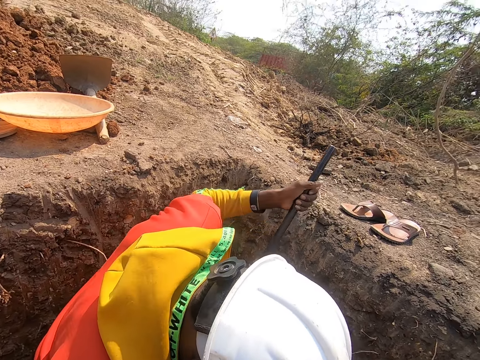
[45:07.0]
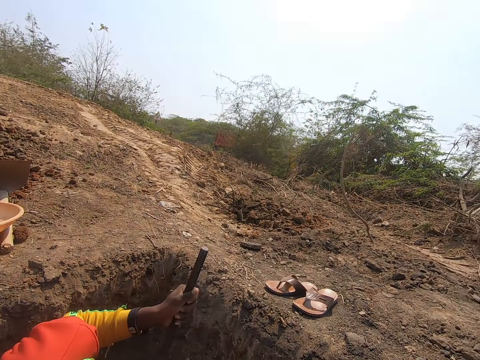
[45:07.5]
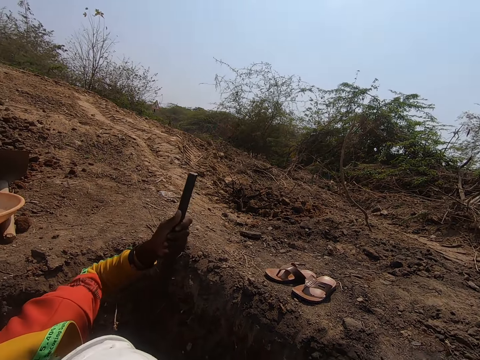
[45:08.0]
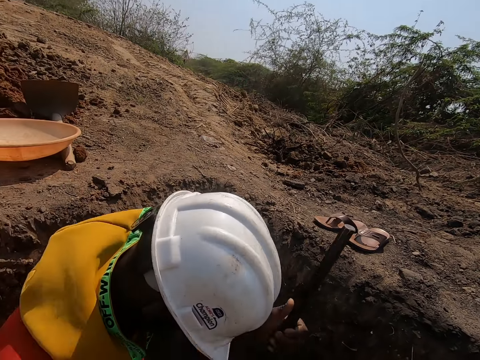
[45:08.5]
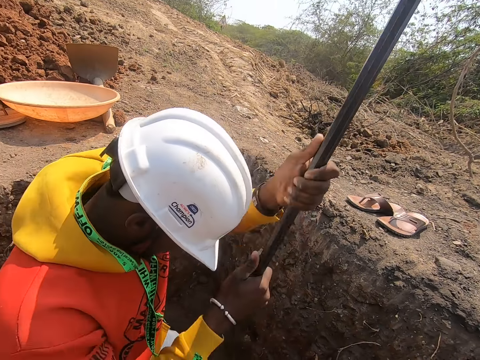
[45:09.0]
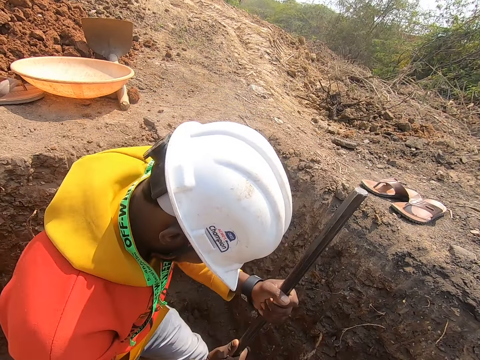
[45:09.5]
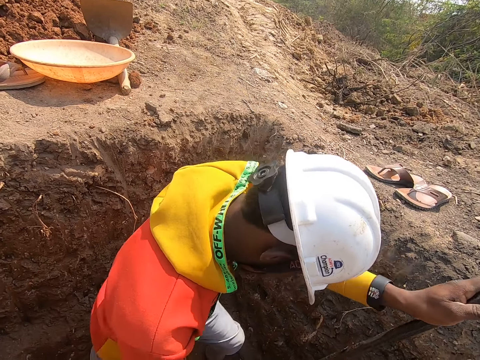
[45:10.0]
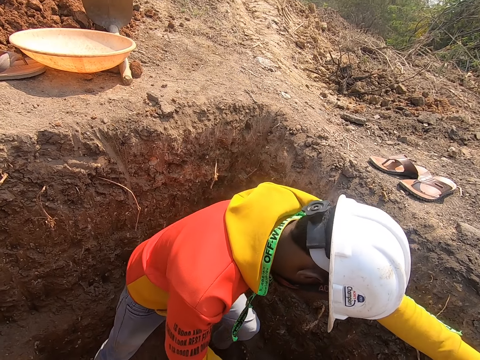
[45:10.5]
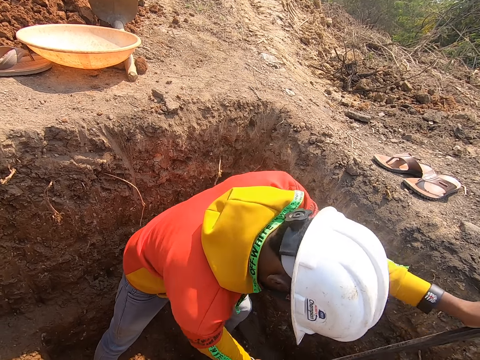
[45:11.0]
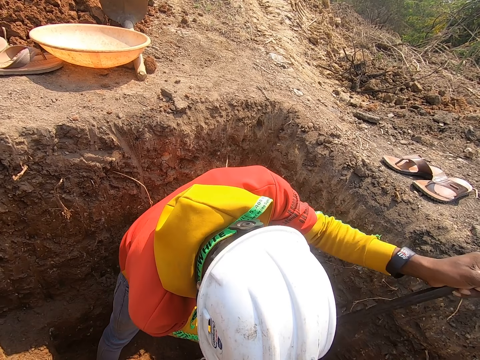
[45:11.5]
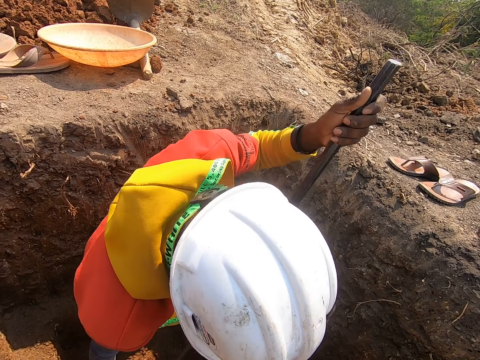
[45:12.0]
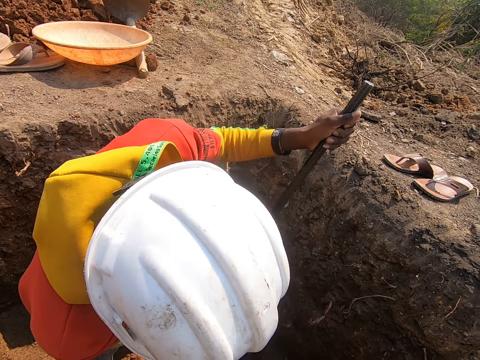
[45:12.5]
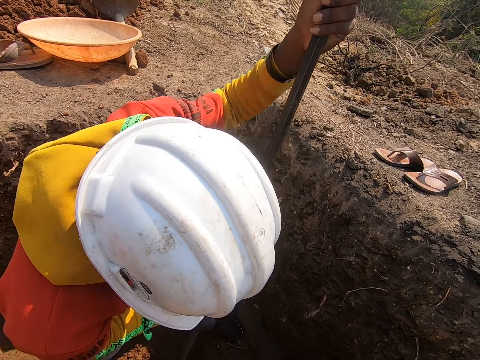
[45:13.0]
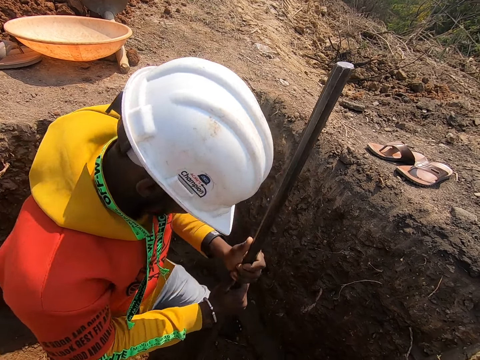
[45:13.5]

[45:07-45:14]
The camera wearer looks around.

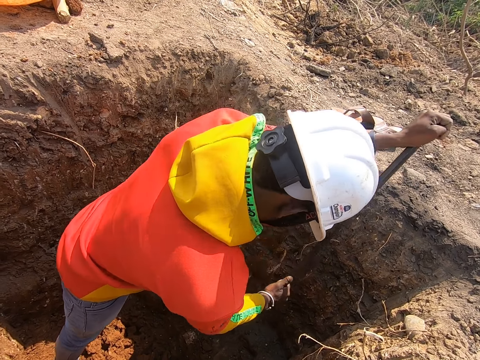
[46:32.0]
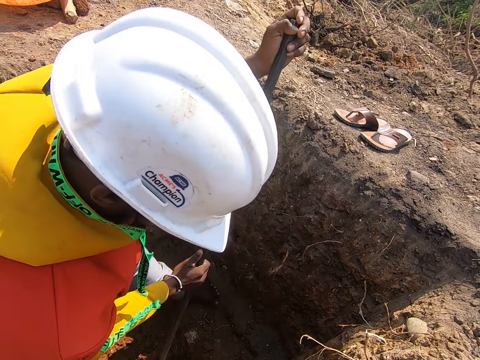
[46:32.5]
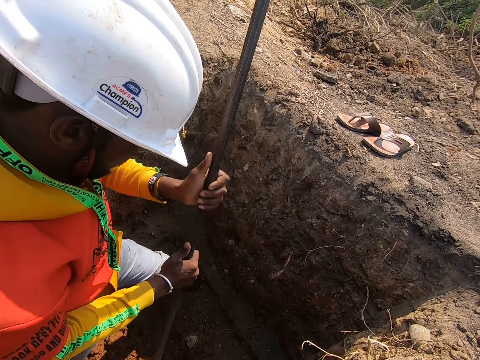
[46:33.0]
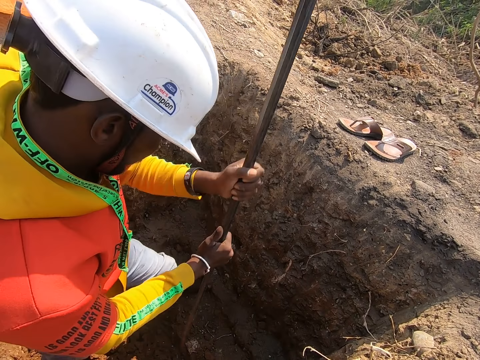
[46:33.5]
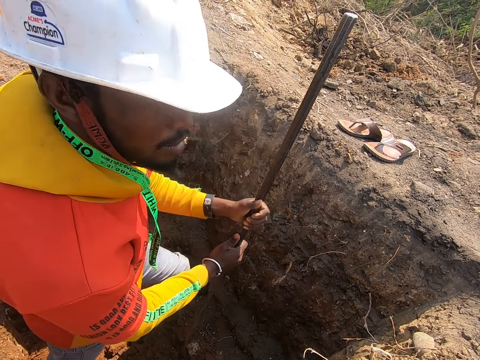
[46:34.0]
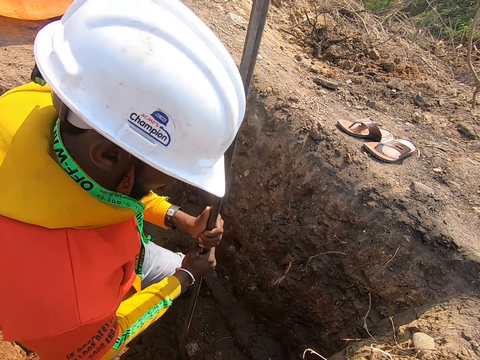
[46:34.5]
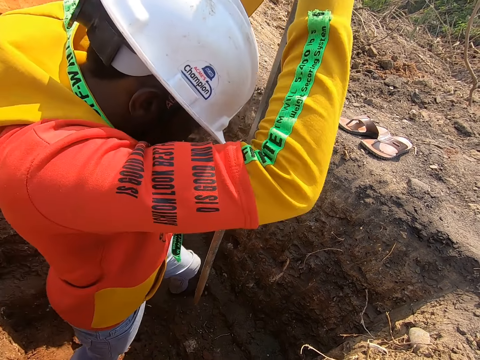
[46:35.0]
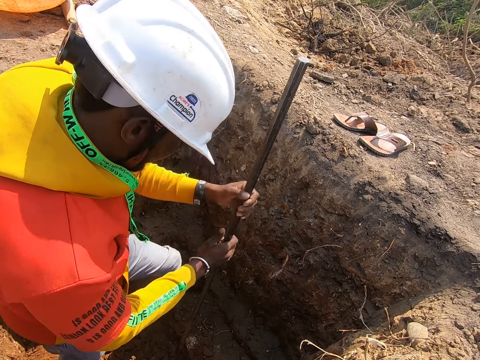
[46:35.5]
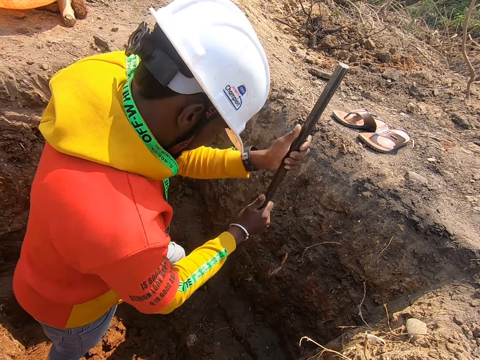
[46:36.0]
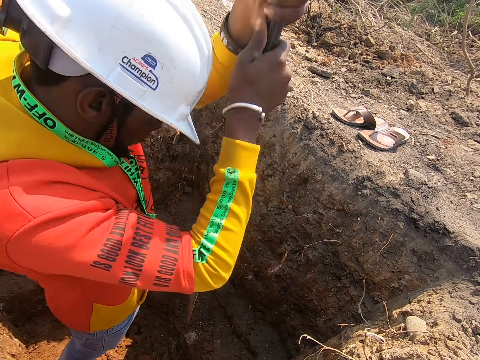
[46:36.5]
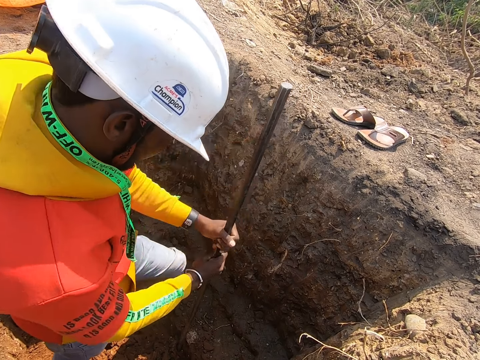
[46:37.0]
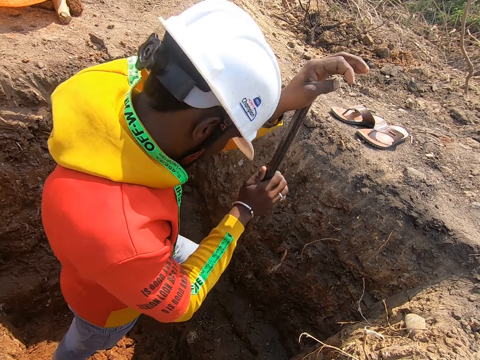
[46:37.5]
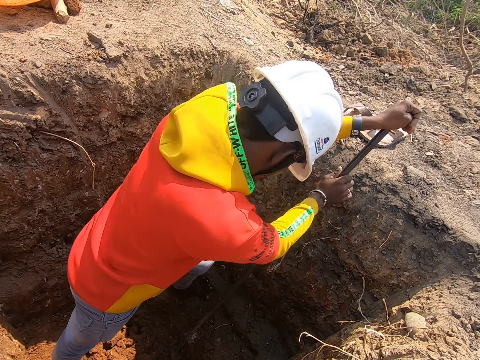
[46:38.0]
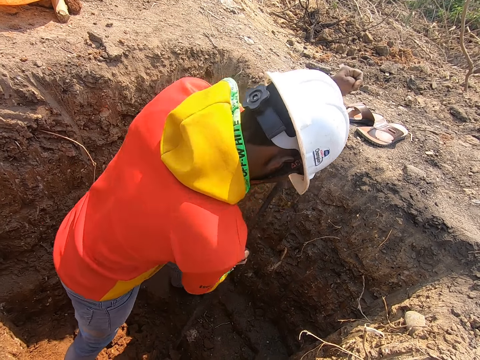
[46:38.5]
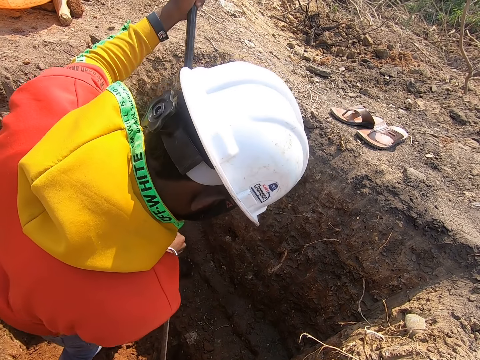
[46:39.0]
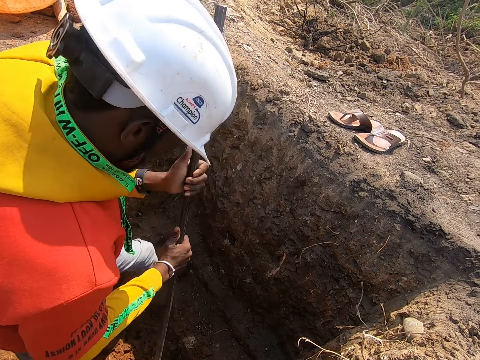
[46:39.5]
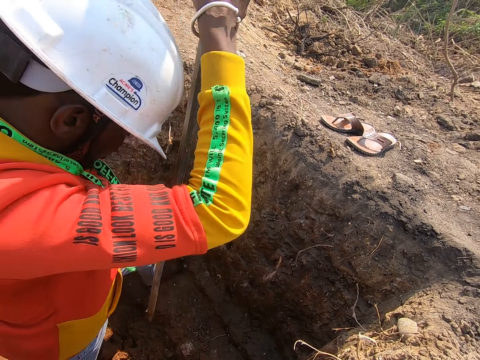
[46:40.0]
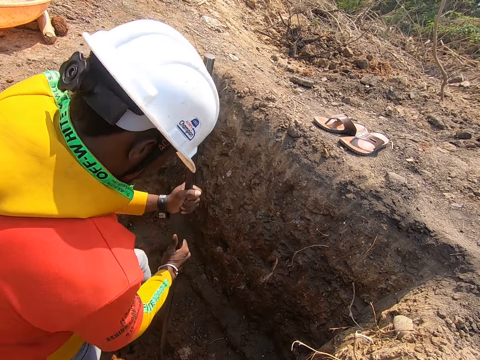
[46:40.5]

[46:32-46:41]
A person turns to the side and digs a hole with a digging bar.

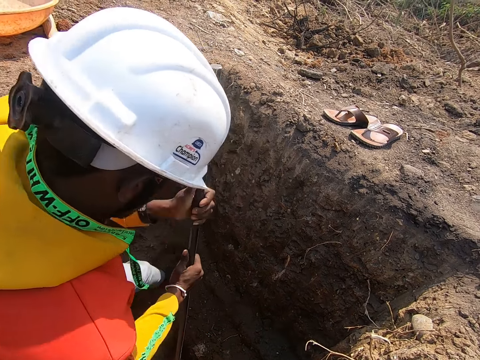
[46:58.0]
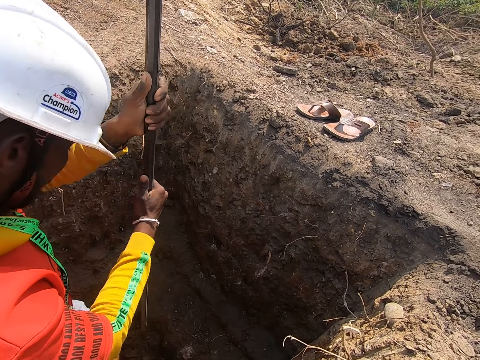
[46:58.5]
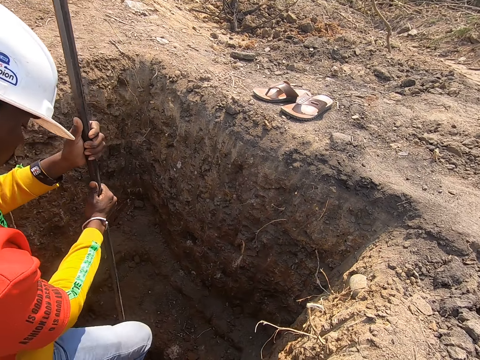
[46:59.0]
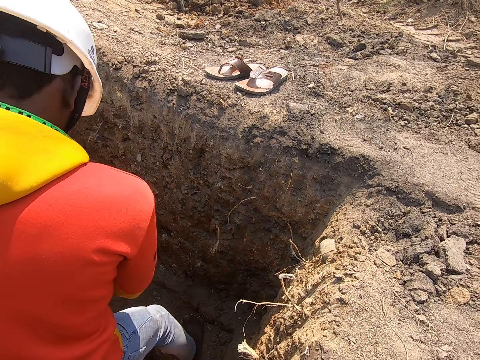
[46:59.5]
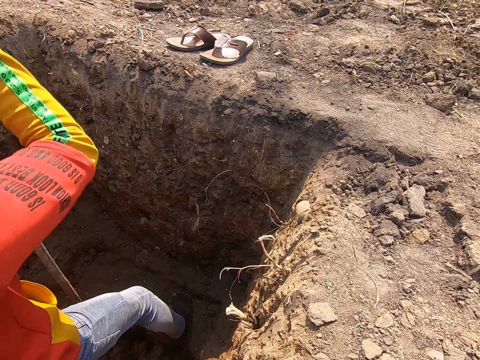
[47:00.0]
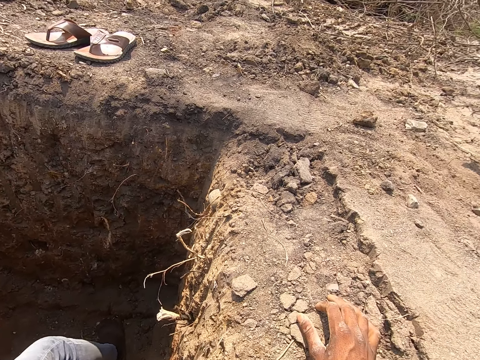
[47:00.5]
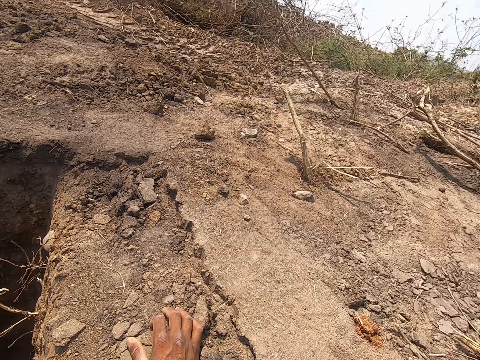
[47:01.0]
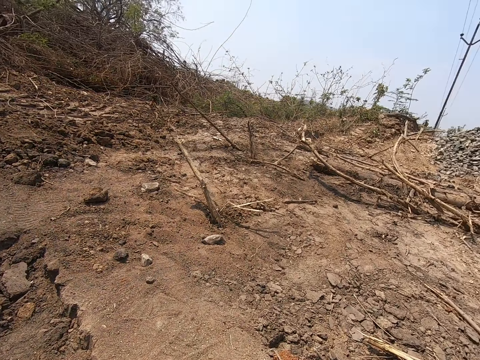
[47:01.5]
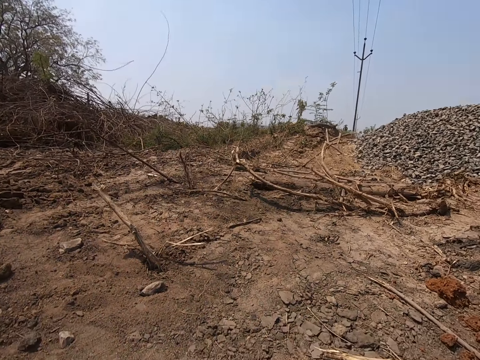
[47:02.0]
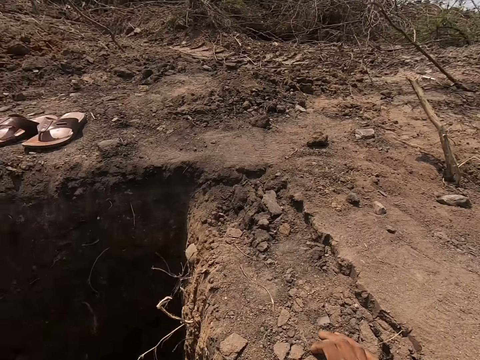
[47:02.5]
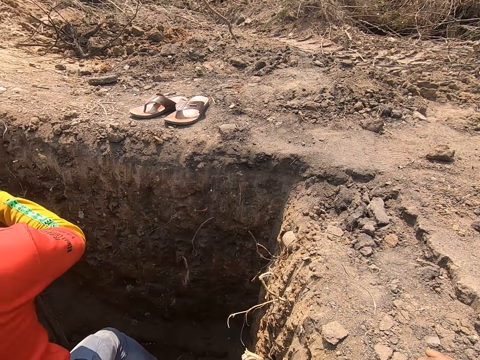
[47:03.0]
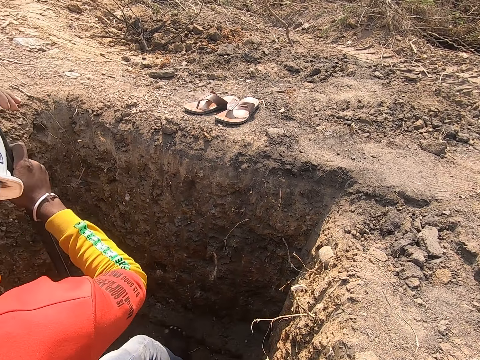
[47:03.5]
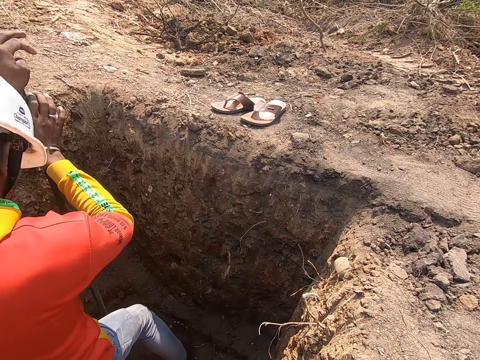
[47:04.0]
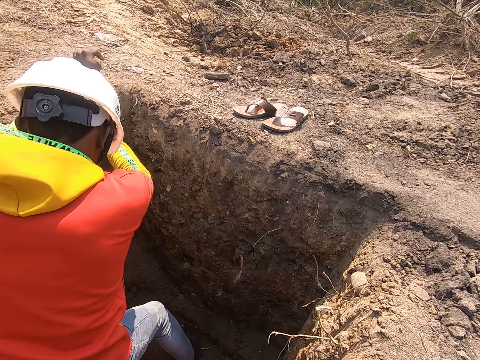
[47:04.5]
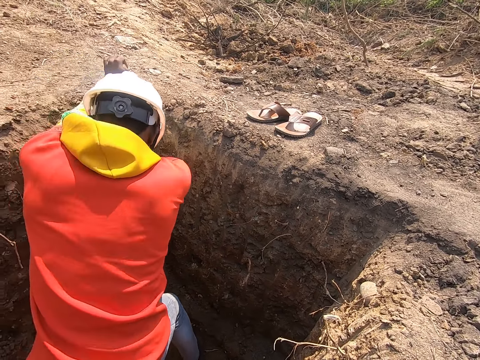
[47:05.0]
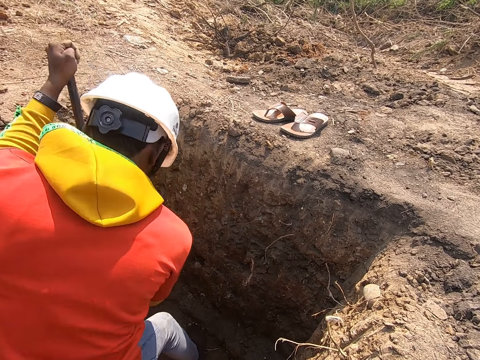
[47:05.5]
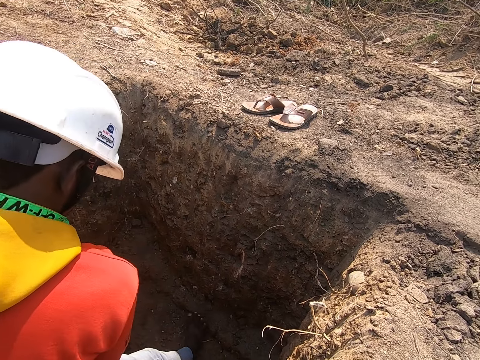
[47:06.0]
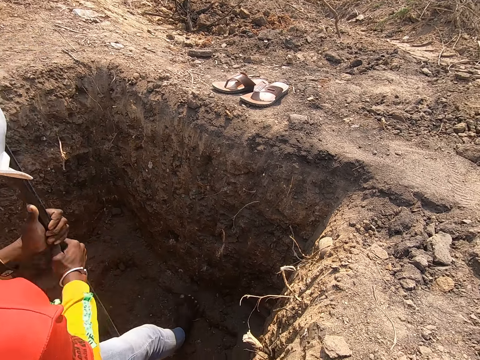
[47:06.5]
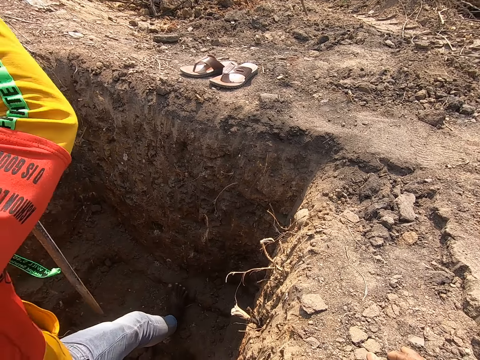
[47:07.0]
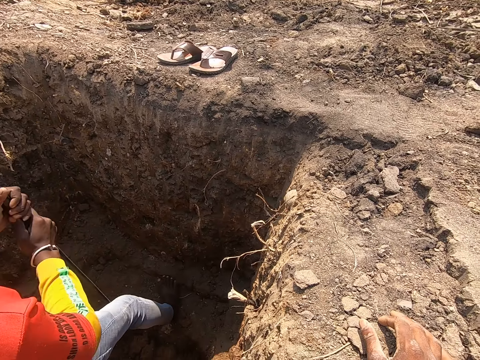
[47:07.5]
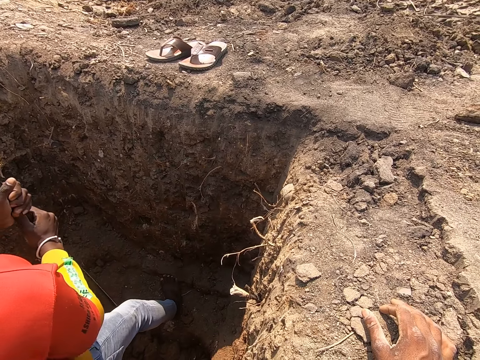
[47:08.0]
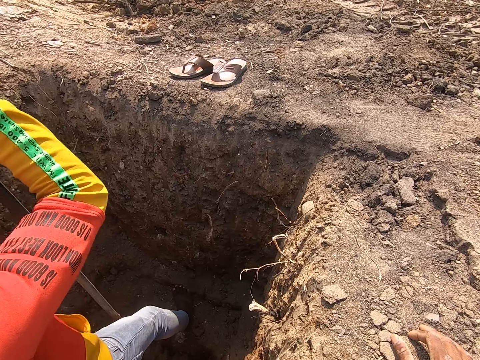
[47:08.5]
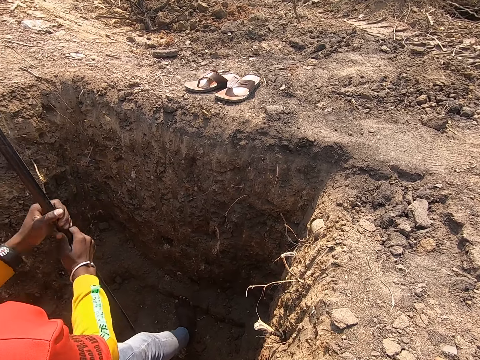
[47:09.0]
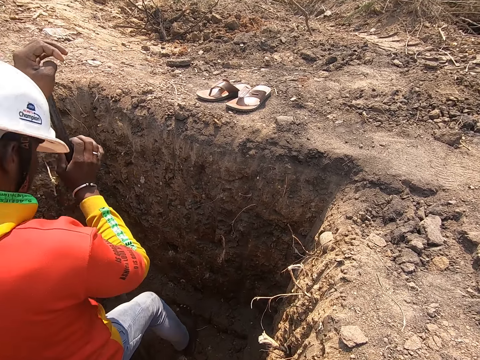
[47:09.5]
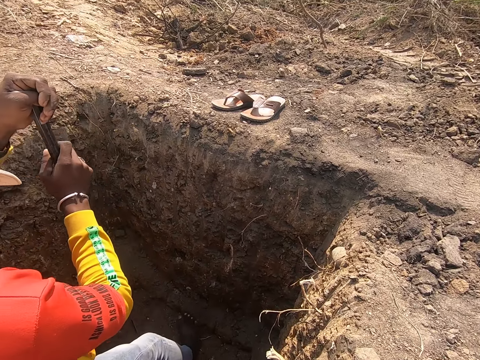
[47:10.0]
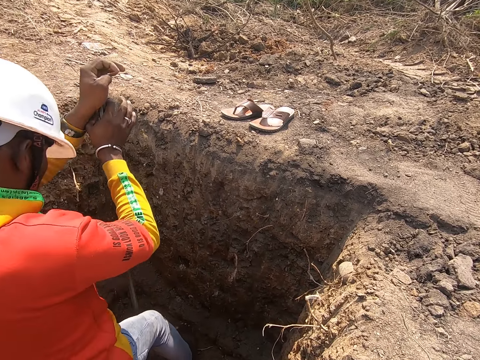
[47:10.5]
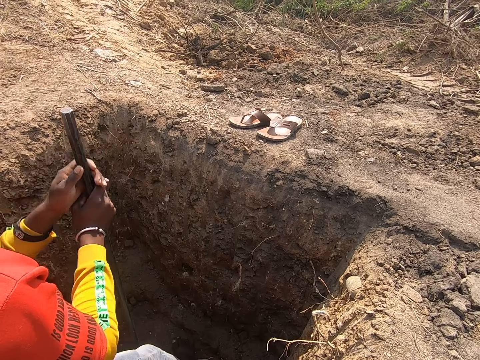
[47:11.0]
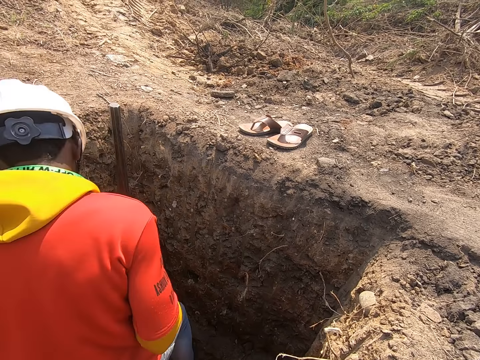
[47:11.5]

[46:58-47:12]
A person turns to the side. The camera wearer turns around. The person turns to the side.
